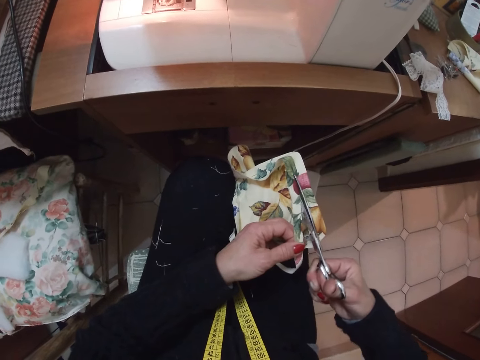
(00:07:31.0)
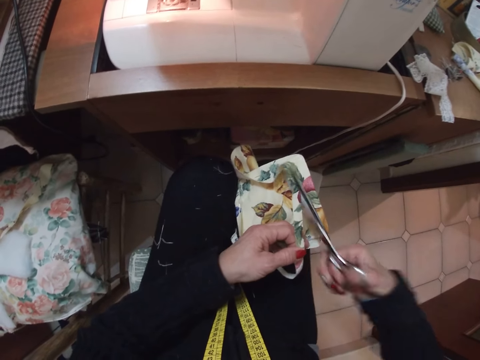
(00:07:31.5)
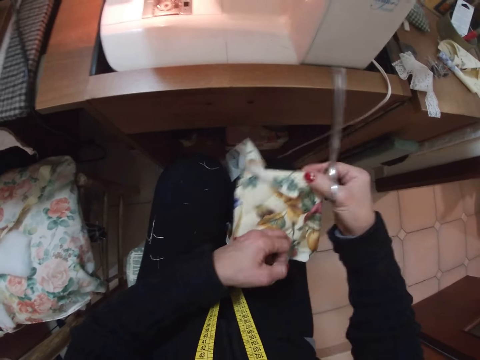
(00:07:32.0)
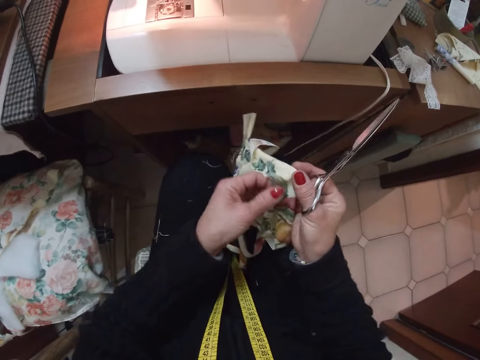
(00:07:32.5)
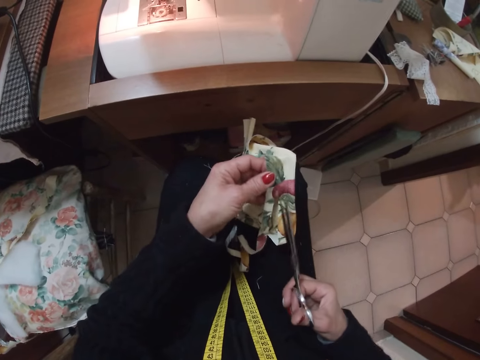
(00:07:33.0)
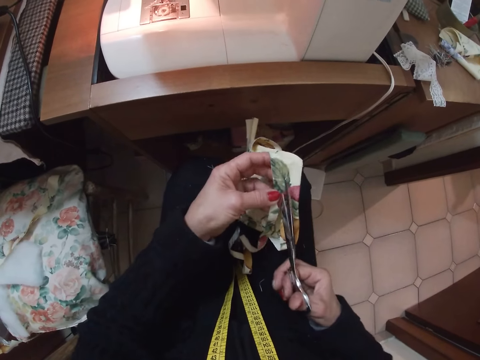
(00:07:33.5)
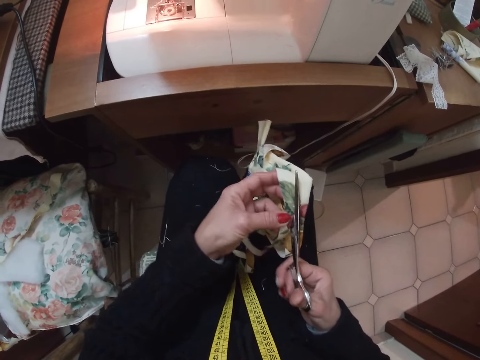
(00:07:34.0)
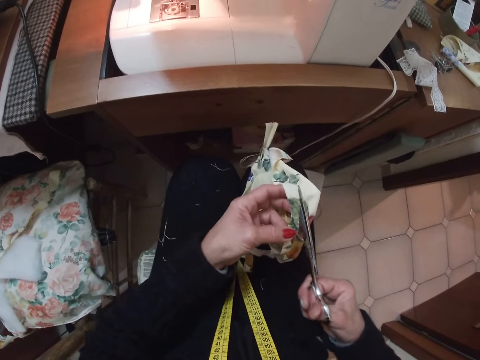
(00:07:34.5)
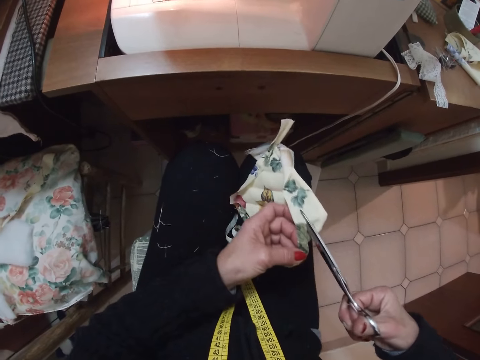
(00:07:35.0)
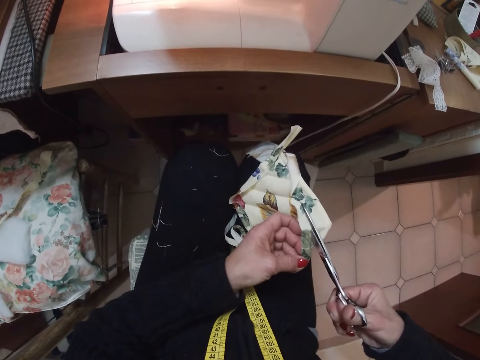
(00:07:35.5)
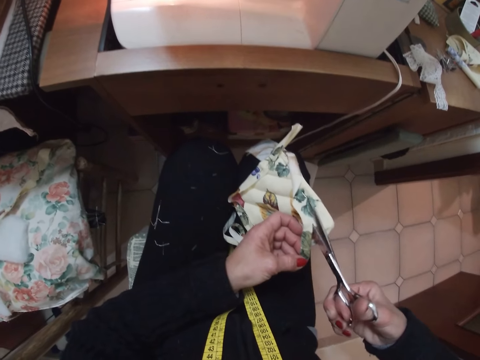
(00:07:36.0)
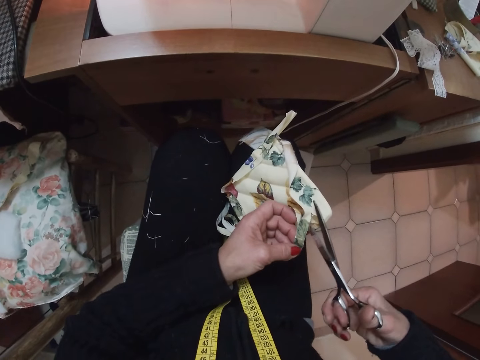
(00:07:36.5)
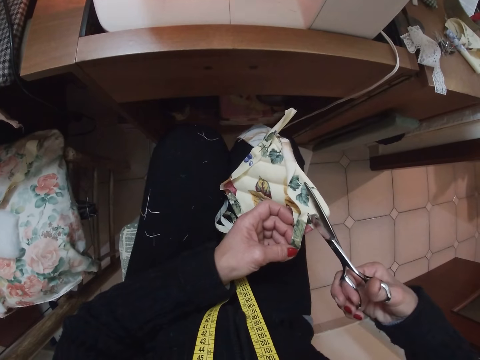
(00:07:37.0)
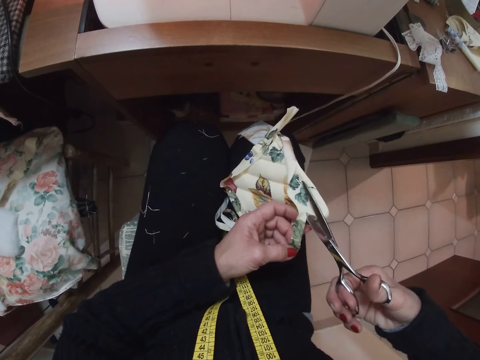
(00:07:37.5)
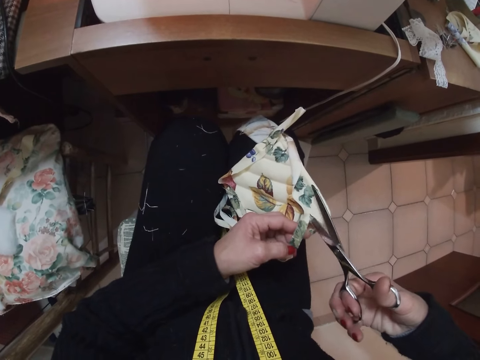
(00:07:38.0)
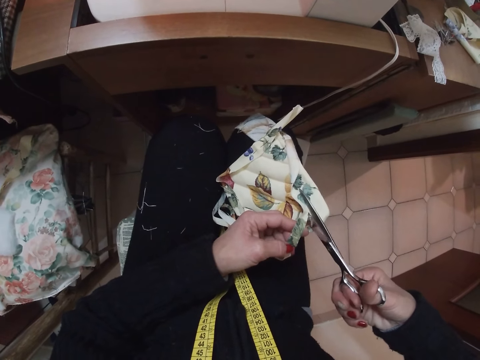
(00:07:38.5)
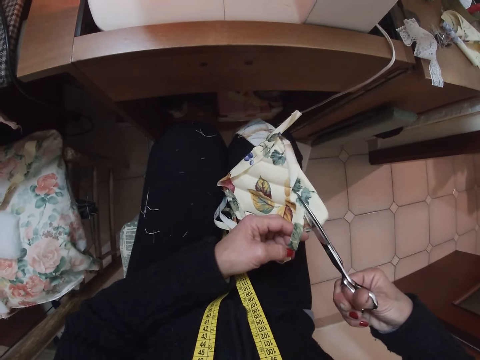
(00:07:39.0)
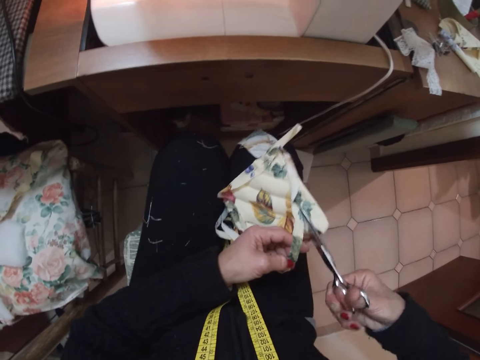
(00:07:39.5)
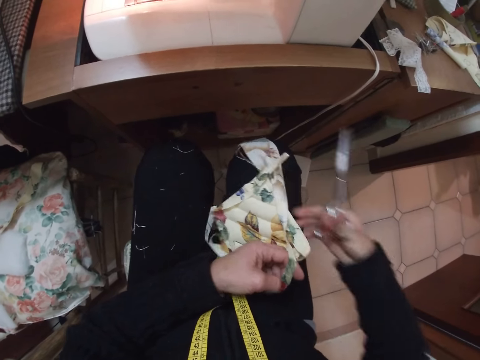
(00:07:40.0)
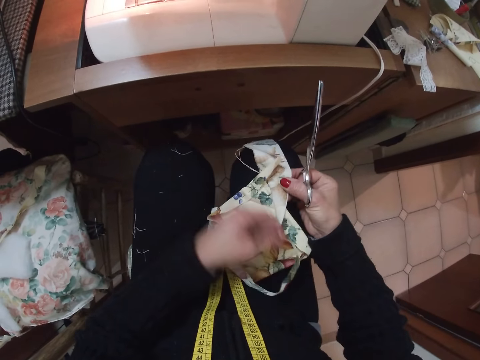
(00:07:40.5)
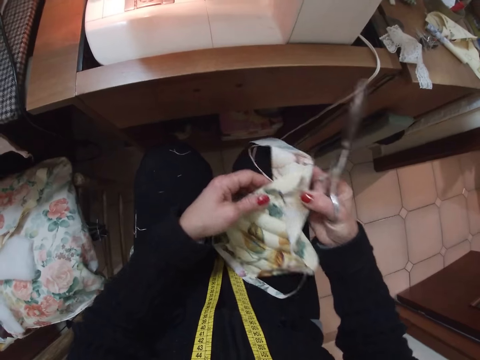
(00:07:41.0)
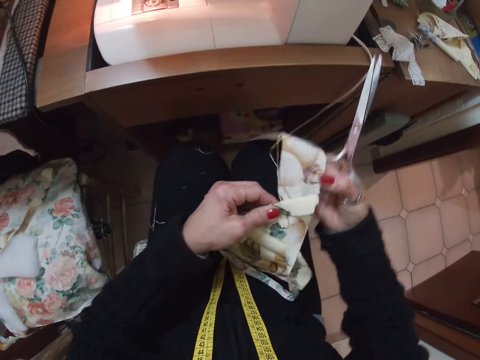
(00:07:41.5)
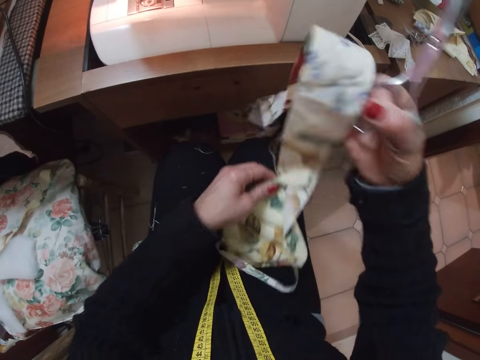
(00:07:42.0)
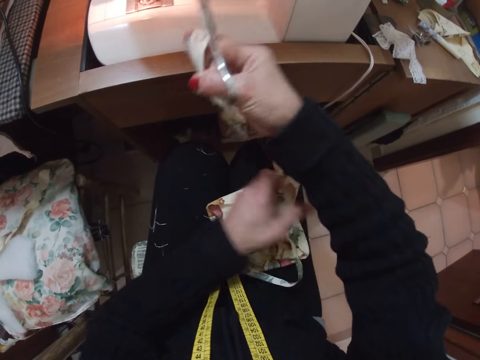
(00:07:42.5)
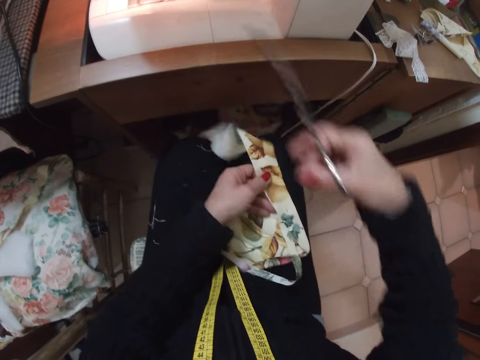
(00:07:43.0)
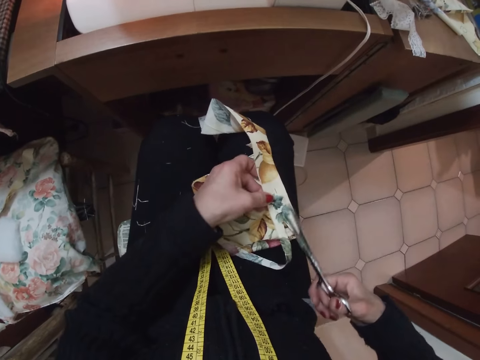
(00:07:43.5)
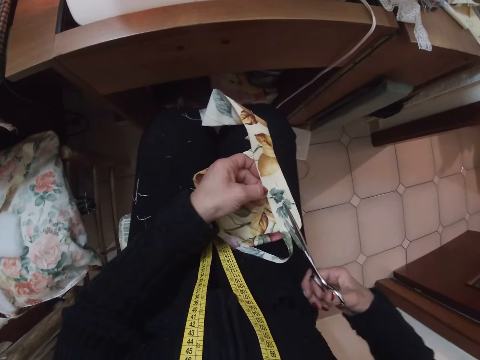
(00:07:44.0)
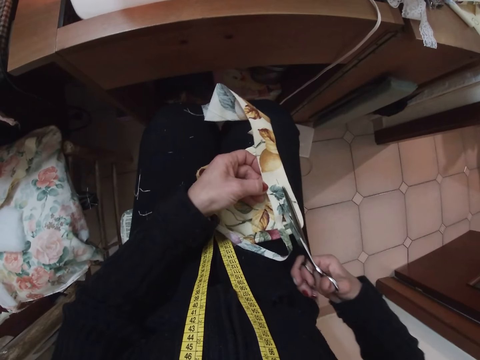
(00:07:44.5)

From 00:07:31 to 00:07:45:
The camera wearer adjusts the cloth with both hands. They pass the piece of cloth to the right hand. They pass the piece of cloth to the left hand. They cut the piece of cloth with the scissors. They pass the piece of cloth to the right hand. They adjust the cloth with both hands. They straighten the piece of cloth. They pass the piece of cloth to the left hand.

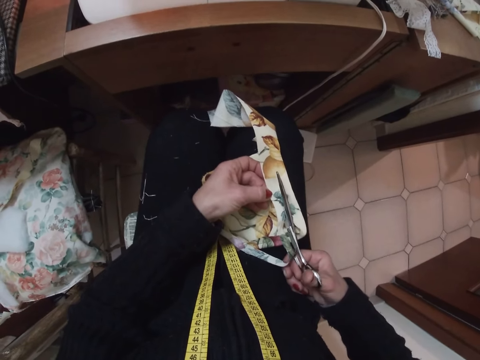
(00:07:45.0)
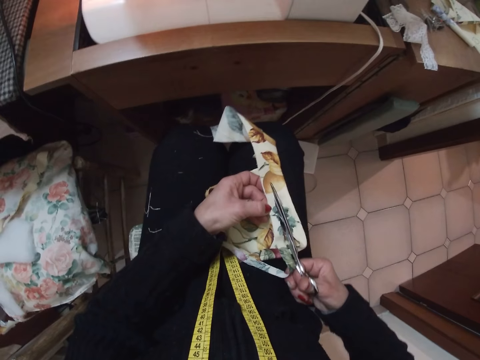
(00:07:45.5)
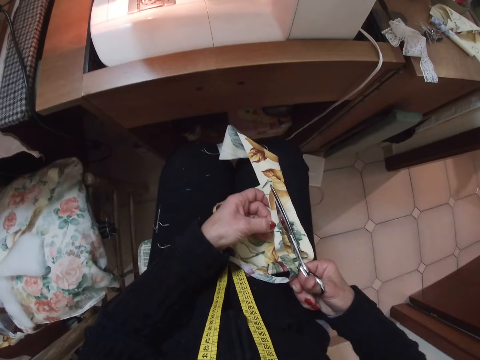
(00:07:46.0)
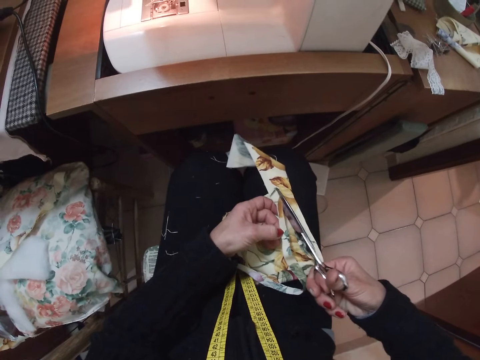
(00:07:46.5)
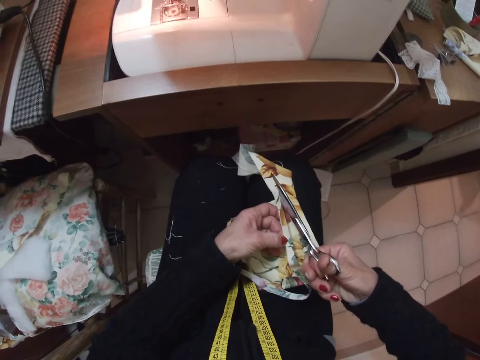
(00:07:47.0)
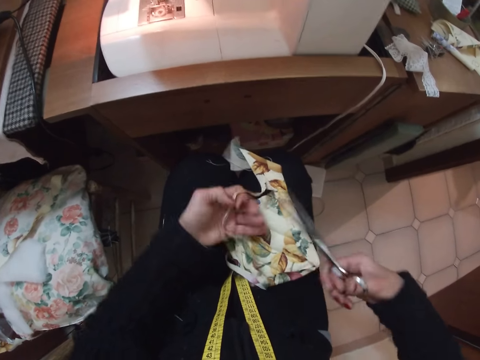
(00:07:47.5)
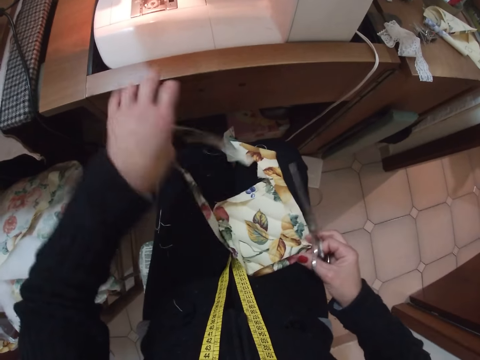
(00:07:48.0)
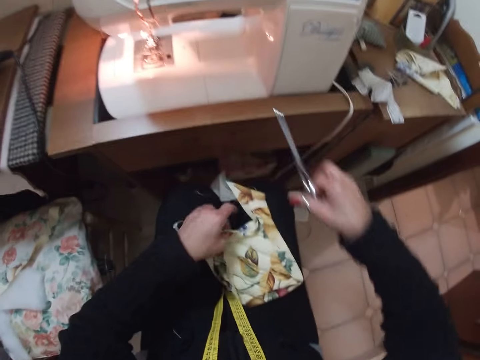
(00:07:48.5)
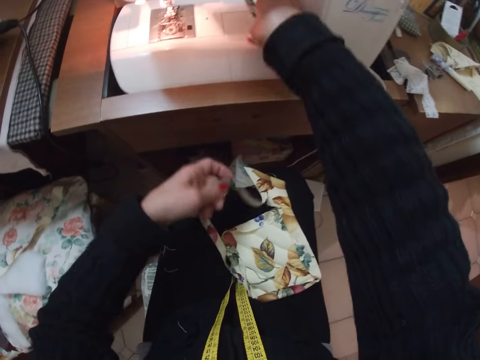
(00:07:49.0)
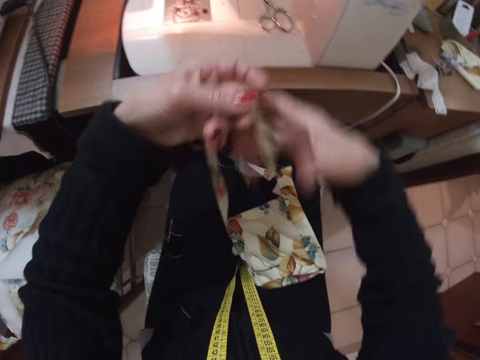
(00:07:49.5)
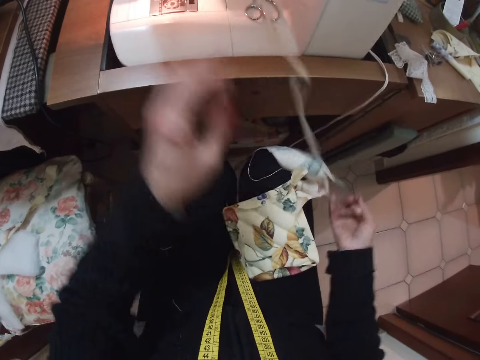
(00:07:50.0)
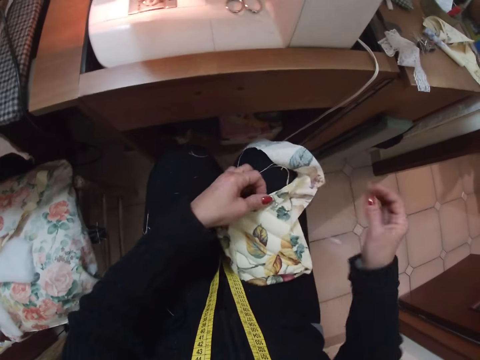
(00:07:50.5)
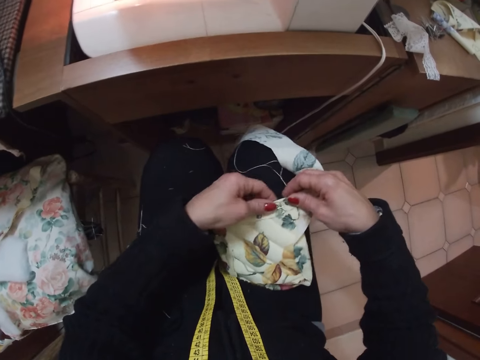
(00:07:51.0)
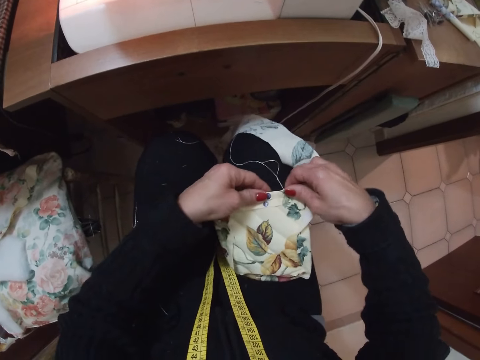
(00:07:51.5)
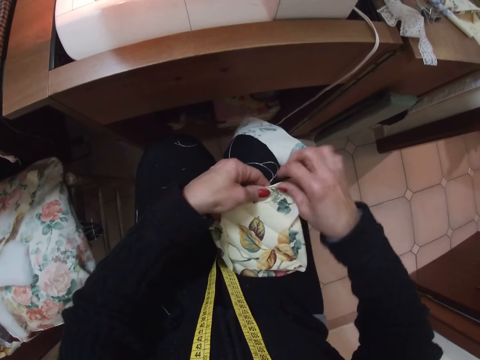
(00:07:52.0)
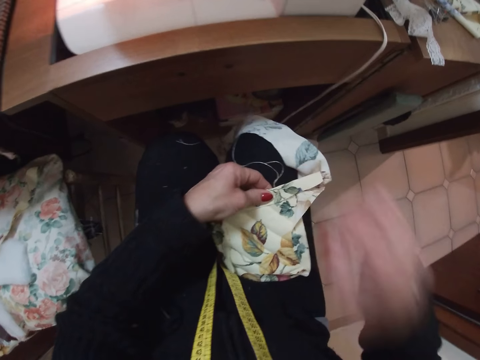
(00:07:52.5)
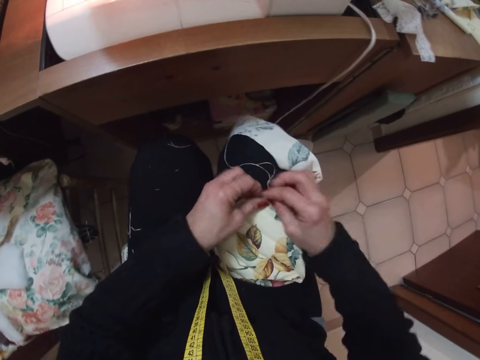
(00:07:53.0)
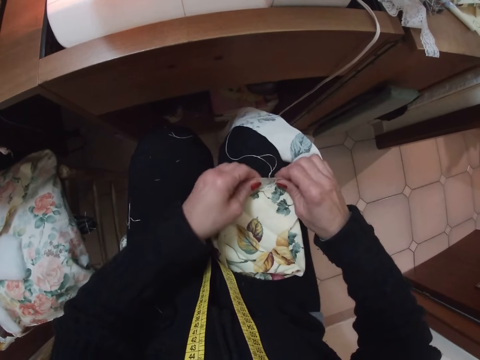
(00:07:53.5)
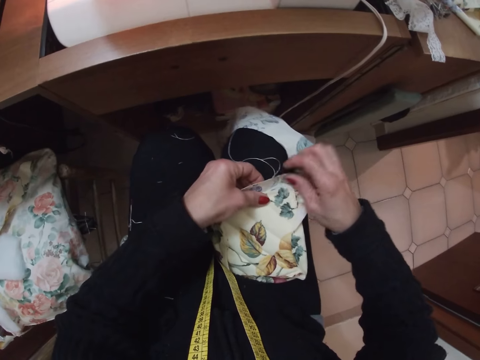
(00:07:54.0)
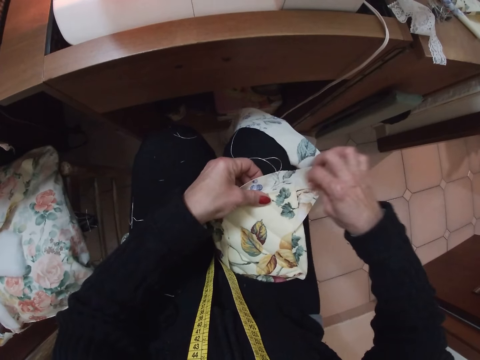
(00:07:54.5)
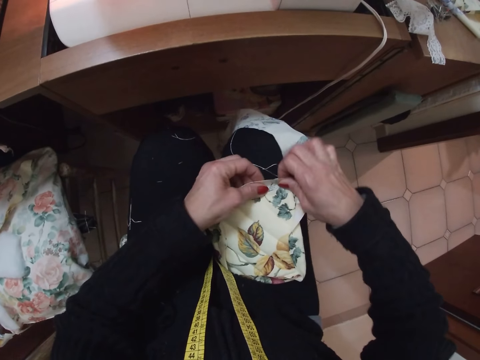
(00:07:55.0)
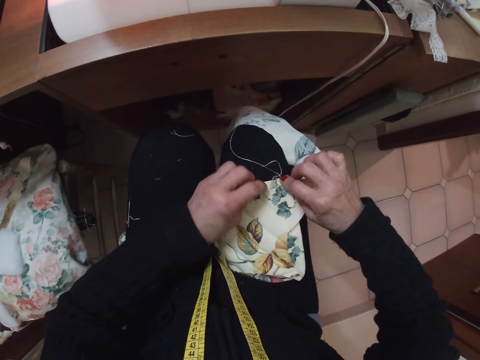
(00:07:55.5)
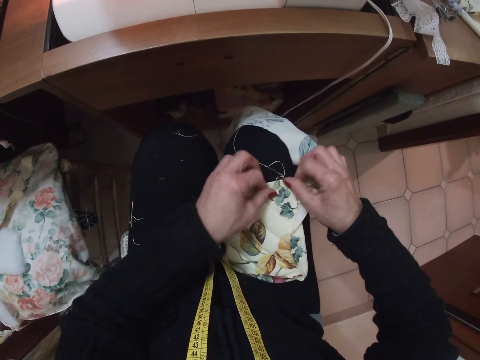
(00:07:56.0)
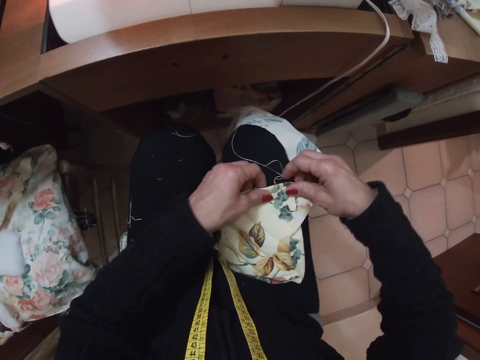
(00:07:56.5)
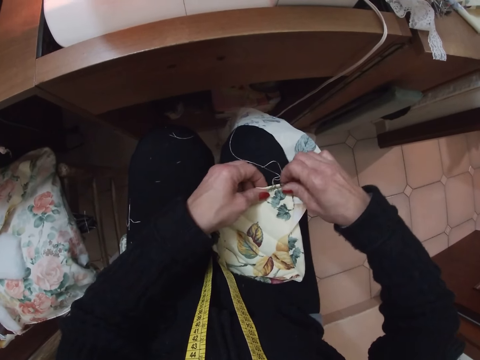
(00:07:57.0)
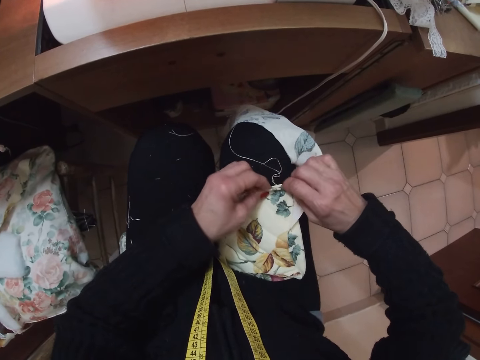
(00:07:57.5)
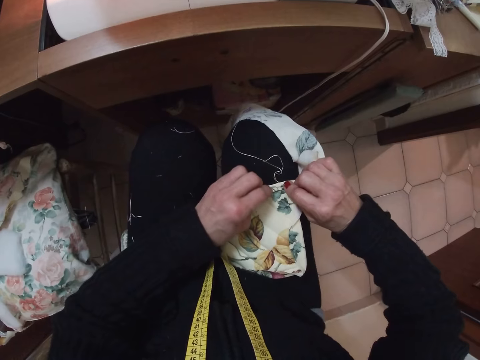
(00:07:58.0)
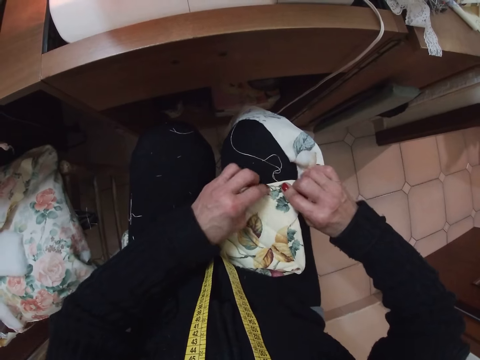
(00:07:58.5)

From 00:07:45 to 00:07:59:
The camera wearer cuts the piece of cloth with the scissors. She straightens the piece of cloth. She adjusts the cloth with her left hand. She drops the scissors on the sewing machine. She passes the piece of cloth to the right hand. She removes the cut out part of the cloth with her right hand. She touches the piece of cloth. She adjusts the cloth with both hands. She holds the piece of cloth. She removes the pin from the piece of cloth. She puts the pin on the mouth. She straightens the piece of cloth.
